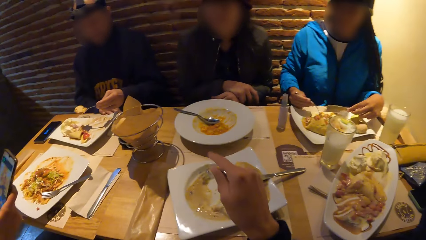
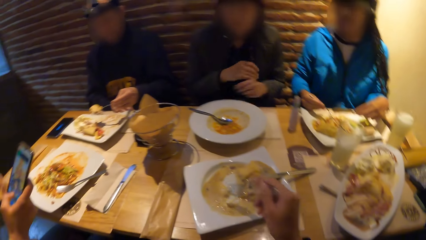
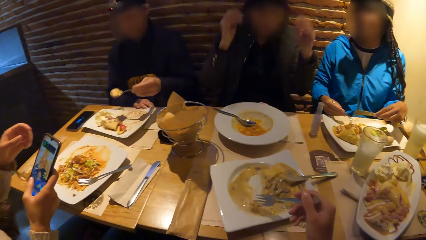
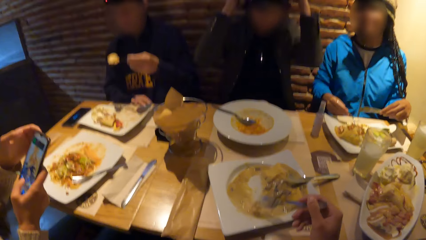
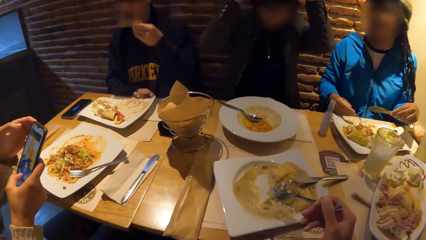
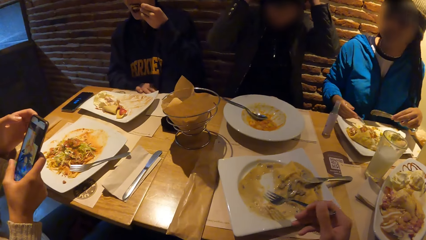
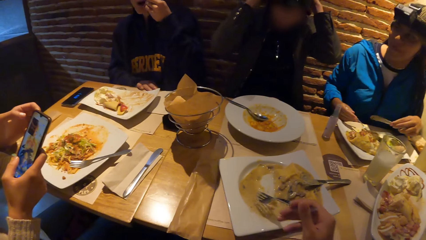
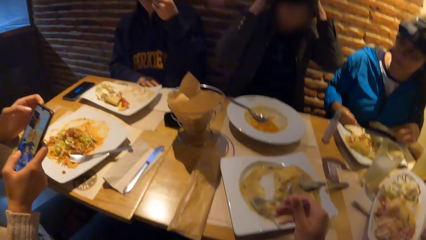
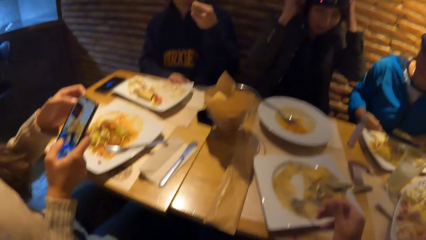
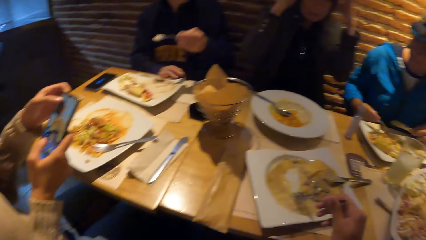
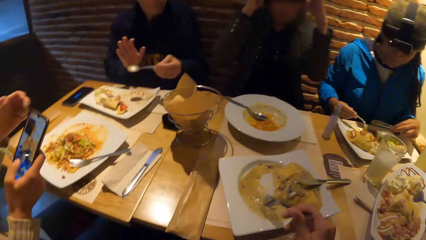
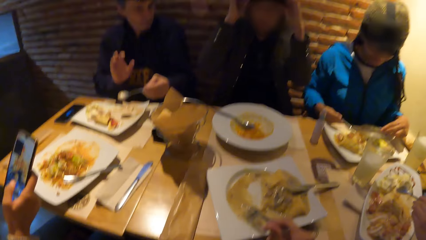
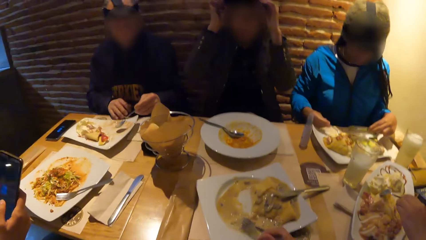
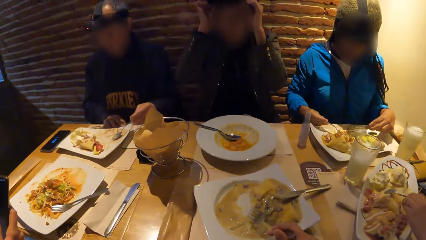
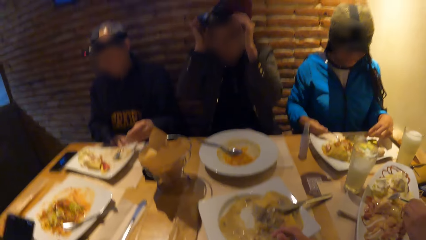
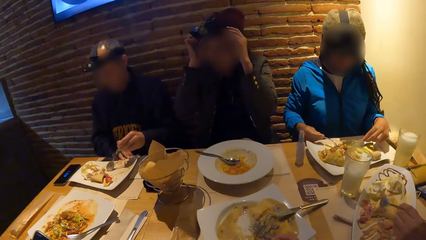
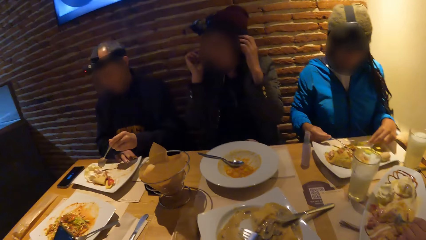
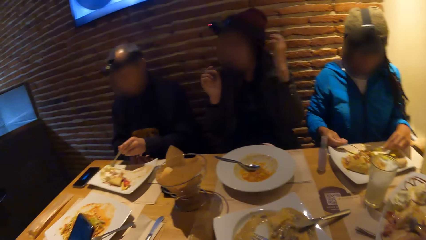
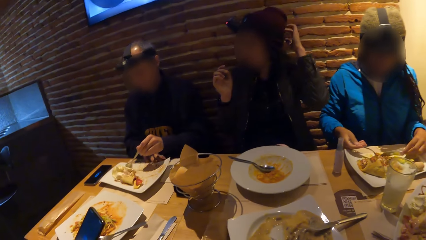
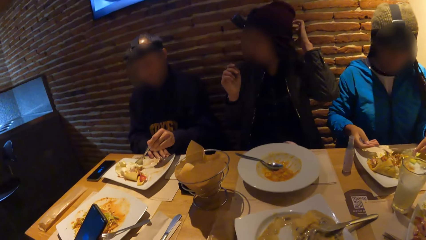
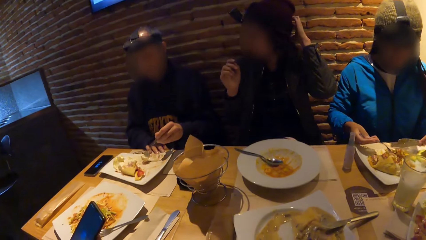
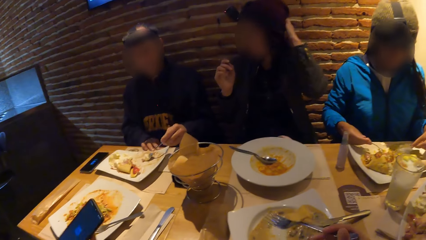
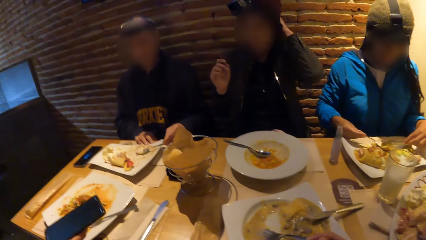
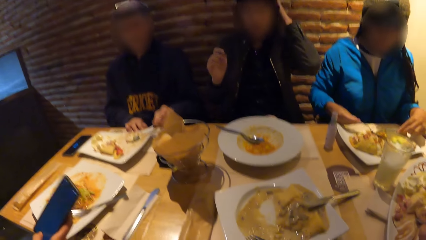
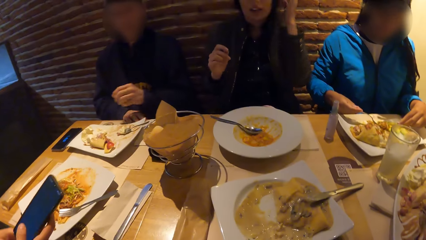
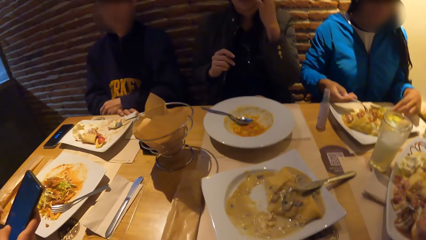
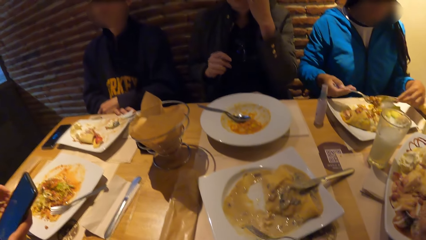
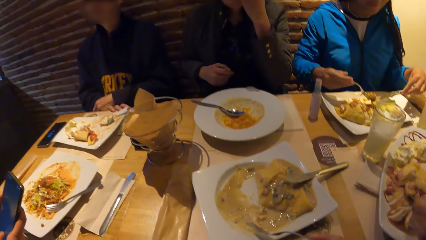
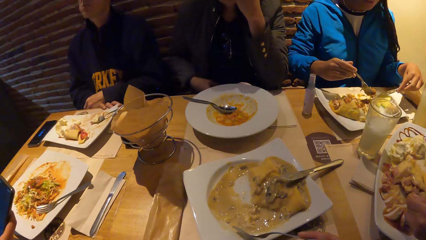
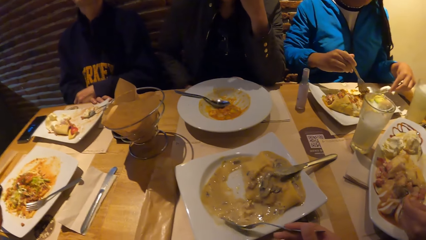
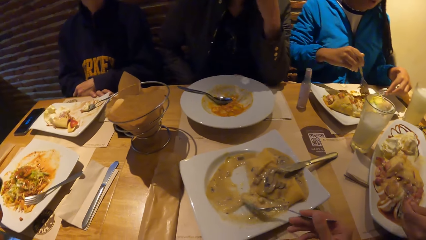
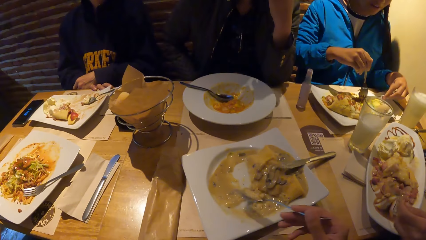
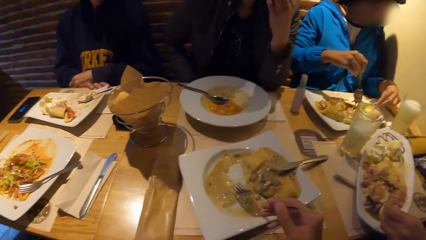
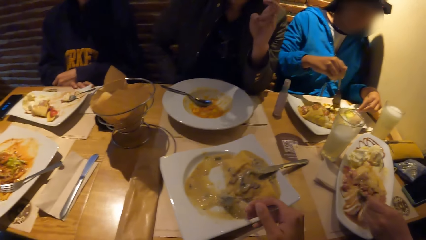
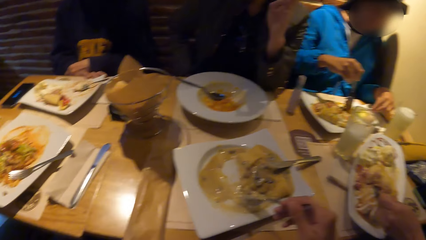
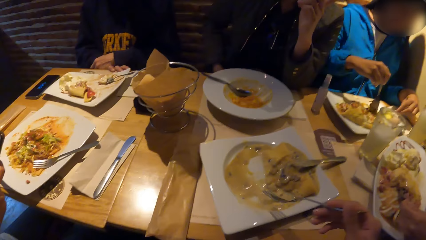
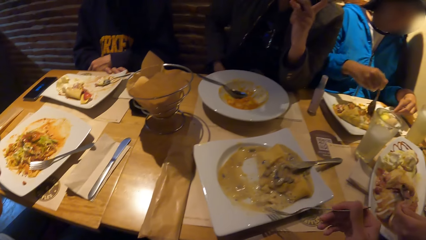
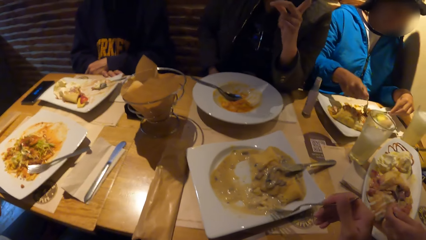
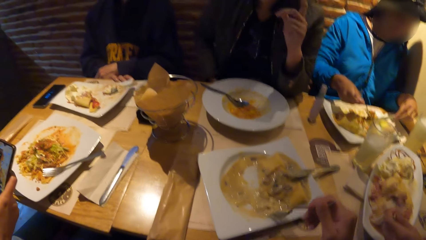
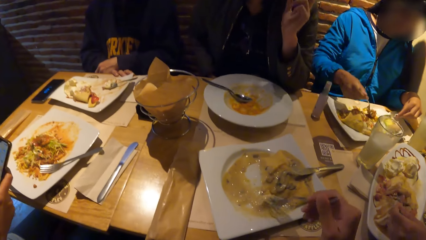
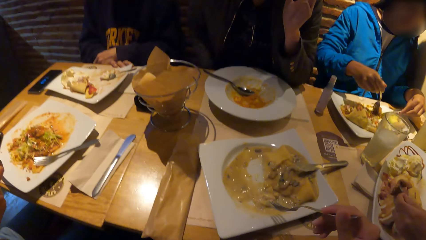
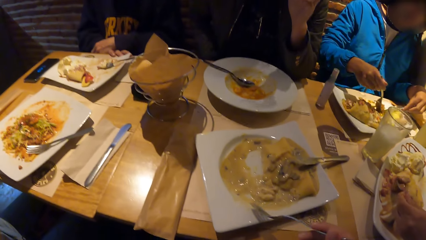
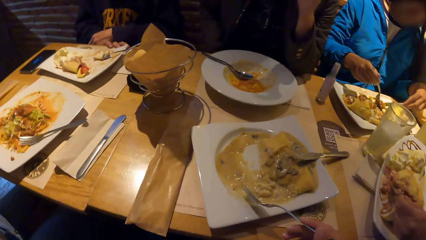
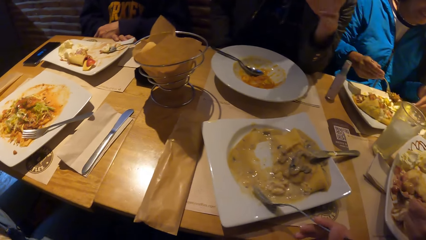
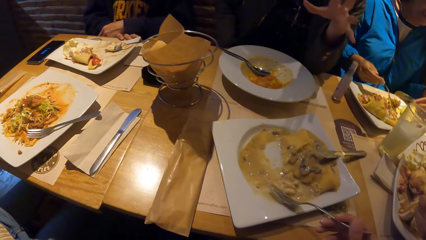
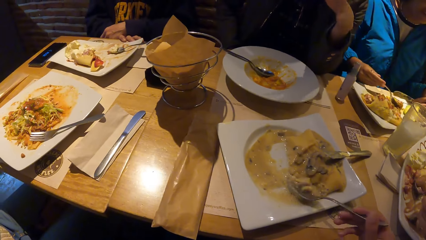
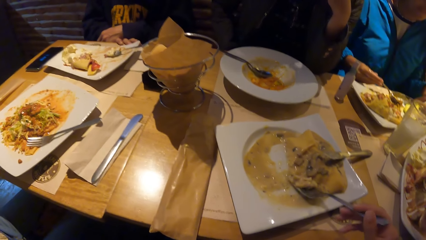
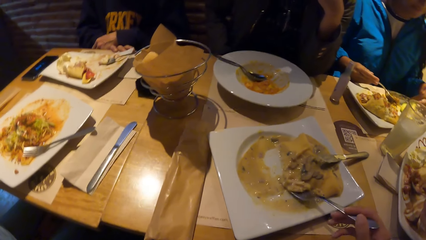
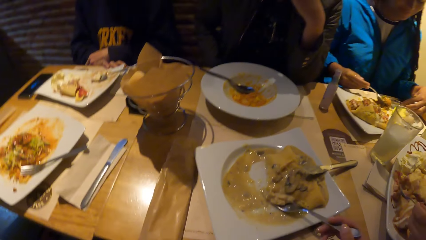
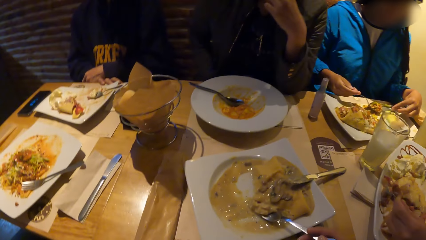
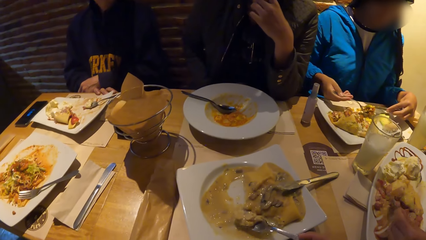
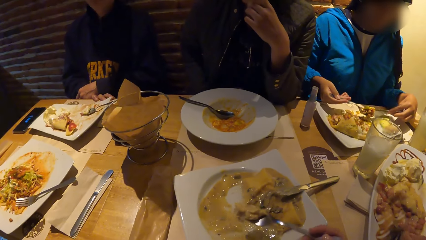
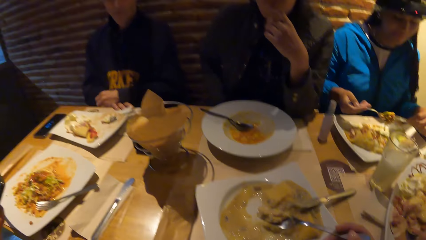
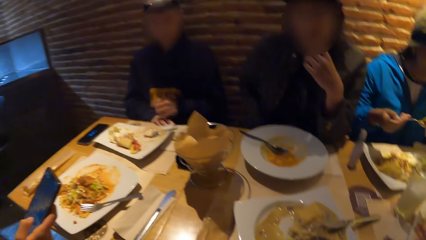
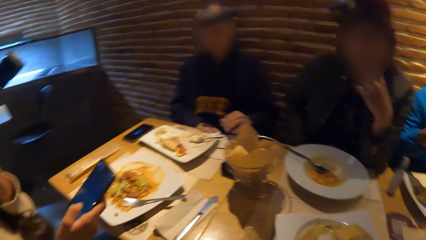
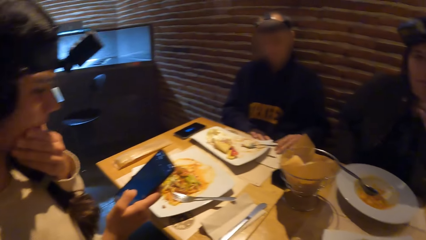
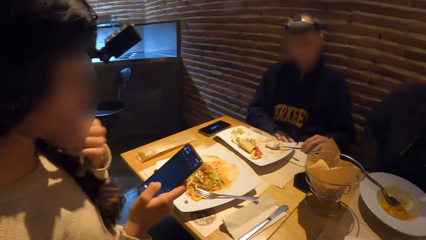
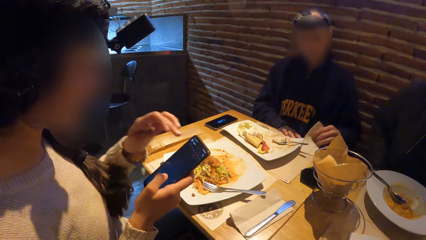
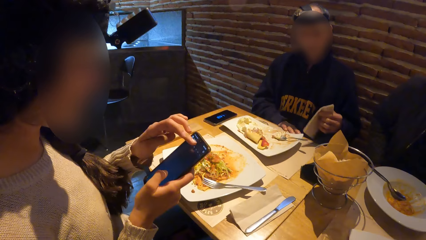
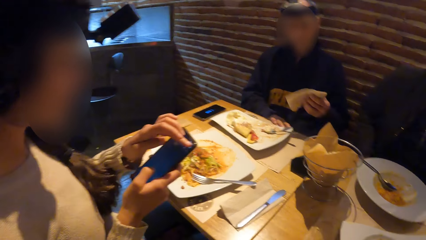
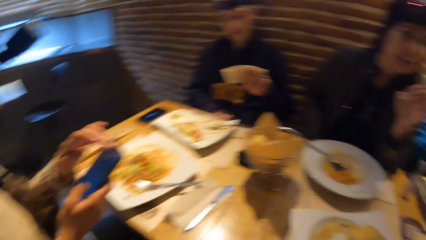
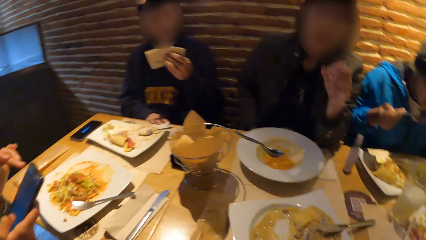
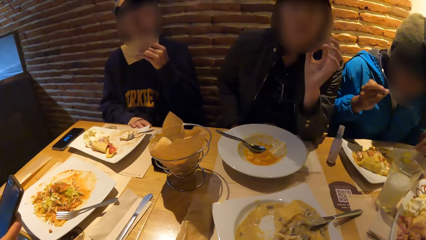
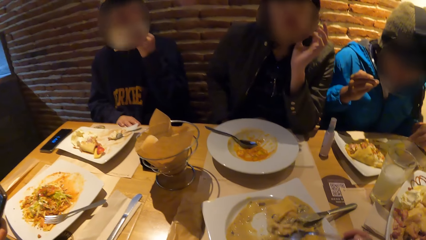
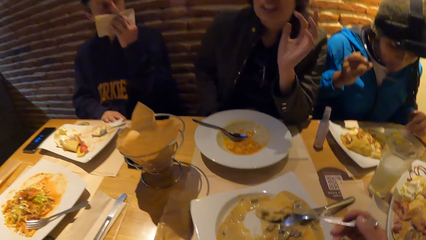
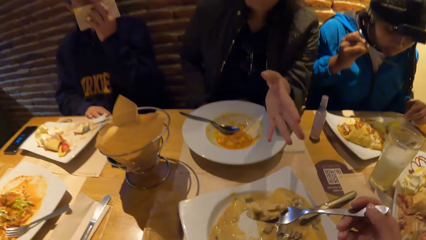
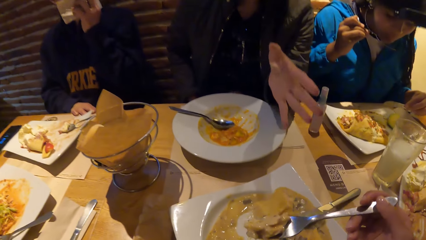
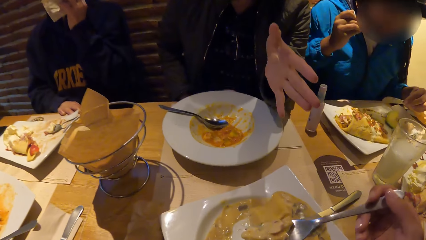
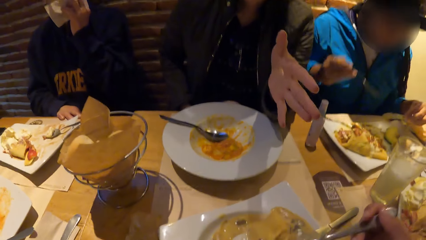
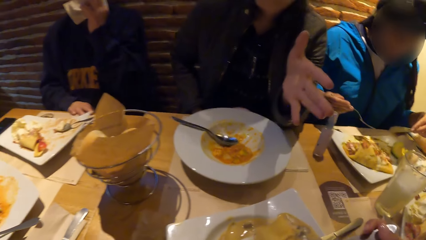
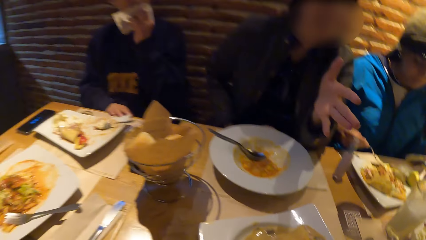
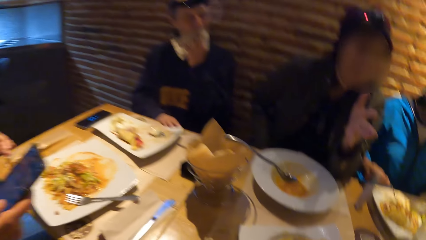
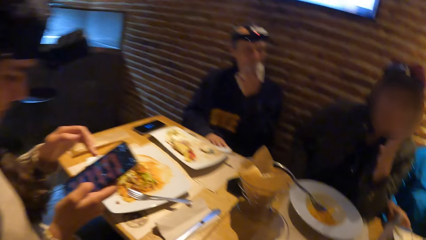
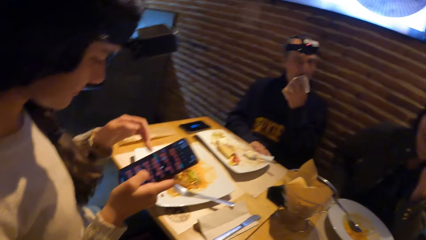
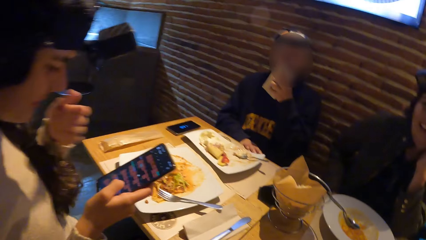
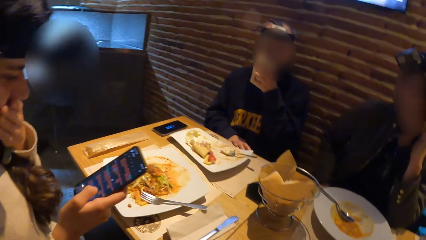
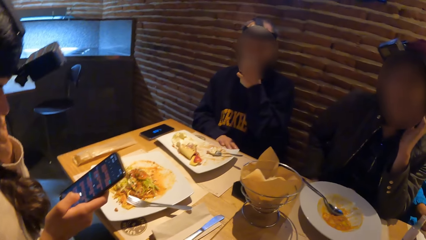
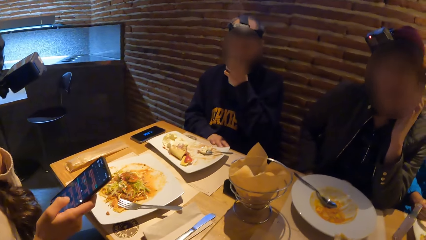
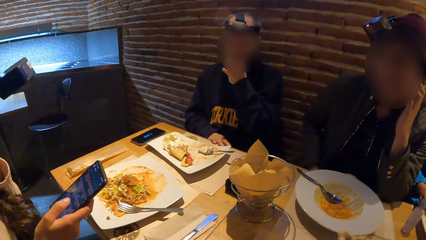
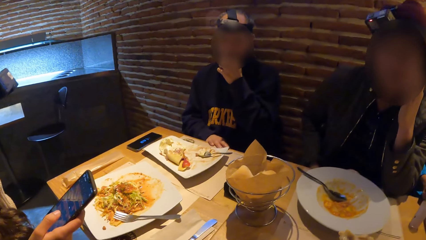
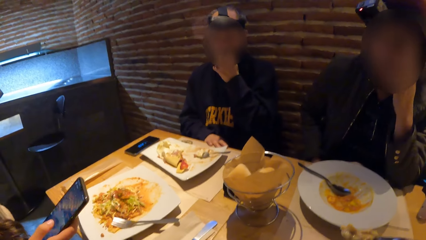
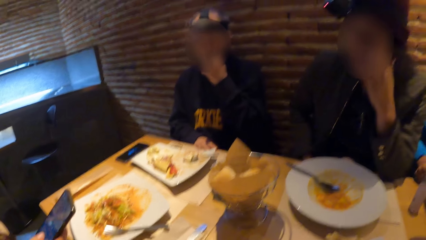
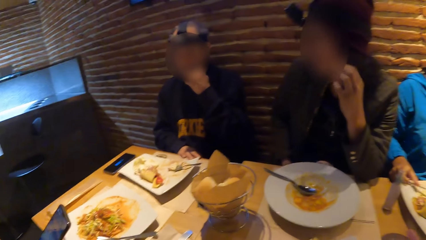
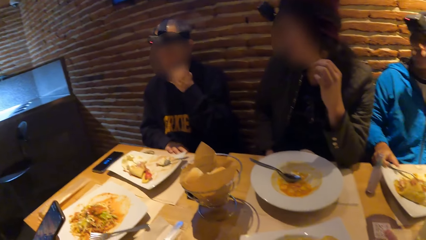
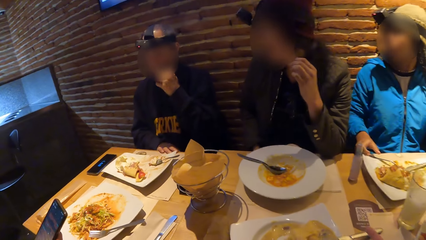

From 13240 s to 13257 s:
A woman adjusts a head camera strap on her head with both hands. The woman touches her head. A man gesticulates with his right hand. The man drops the spoon on the plate with his left hand. The man places his hands on each other on the table. Another man cleans his mouth with the tissue in his left hand. The camera wearer eats food on the fork.
